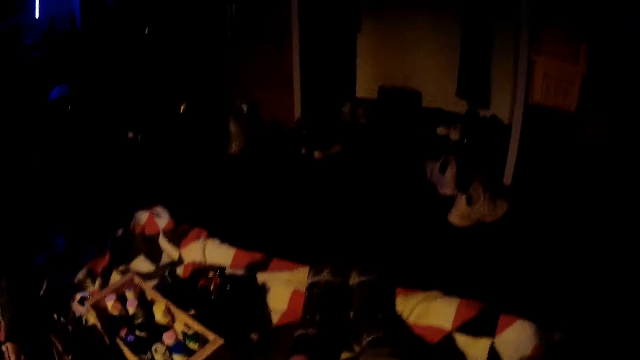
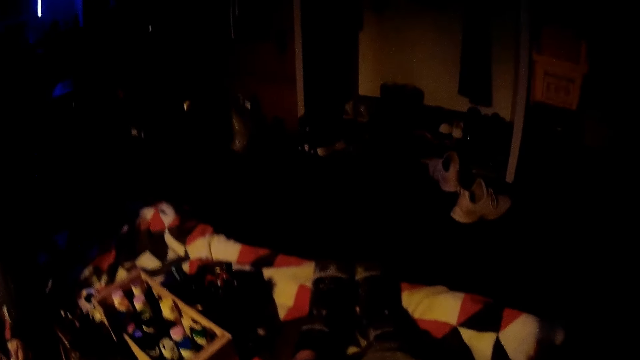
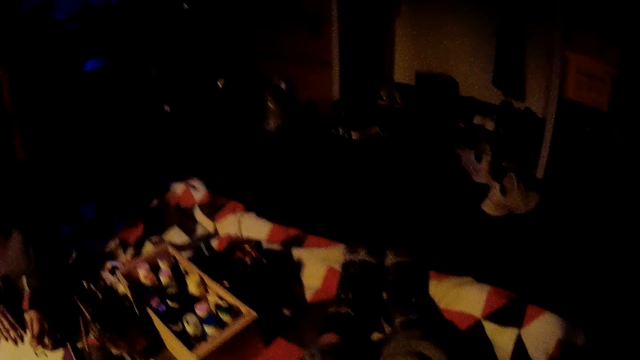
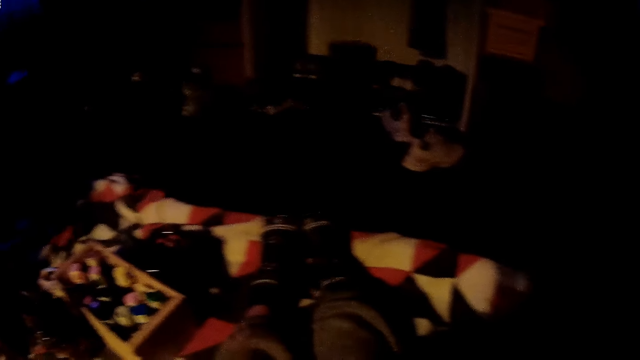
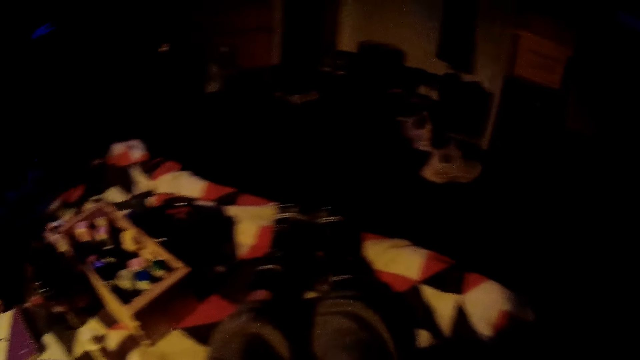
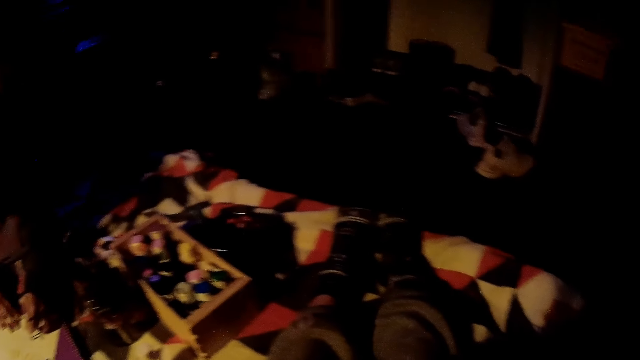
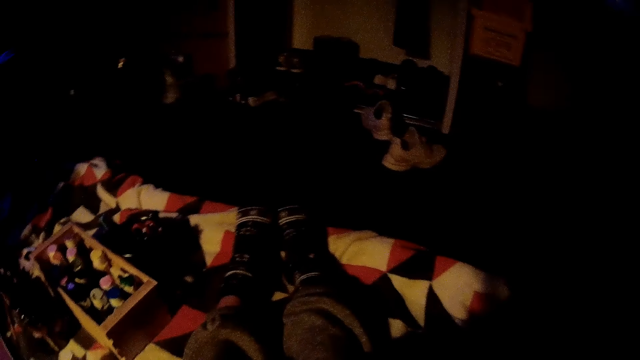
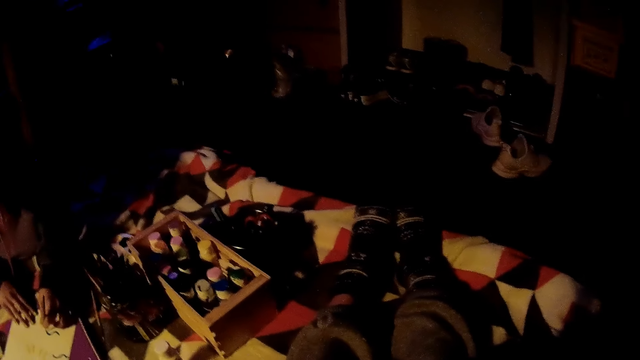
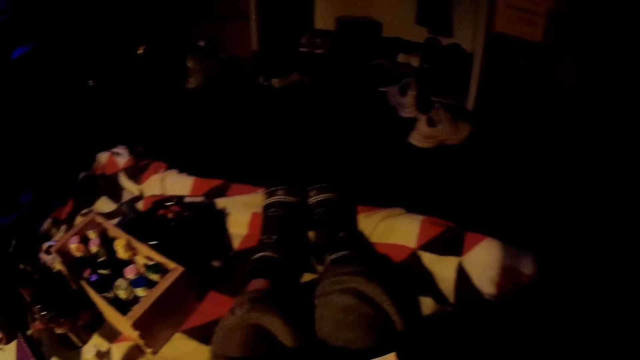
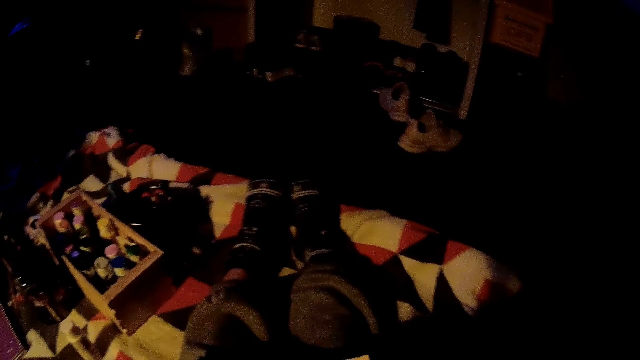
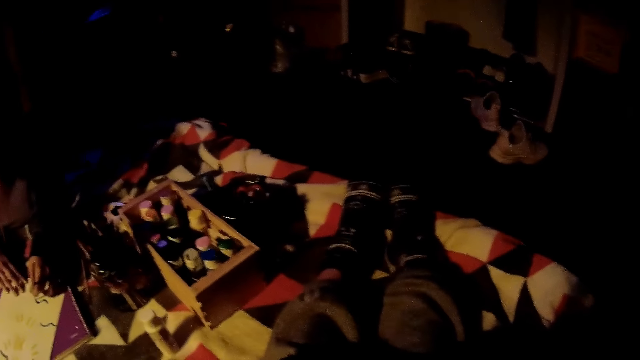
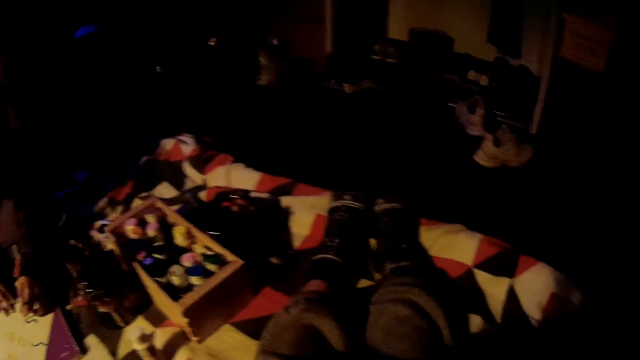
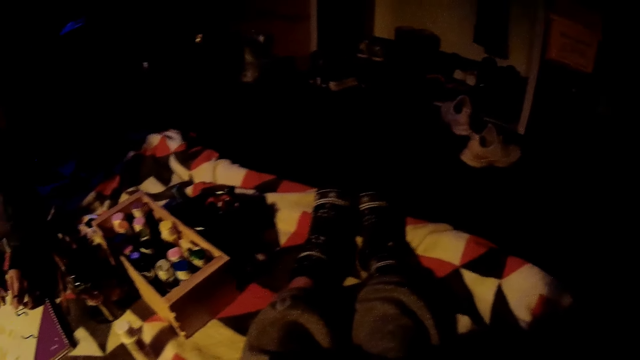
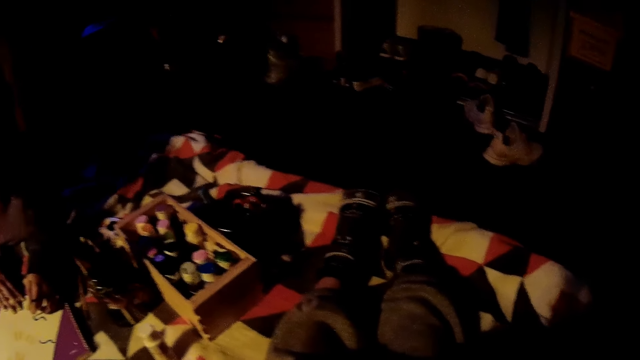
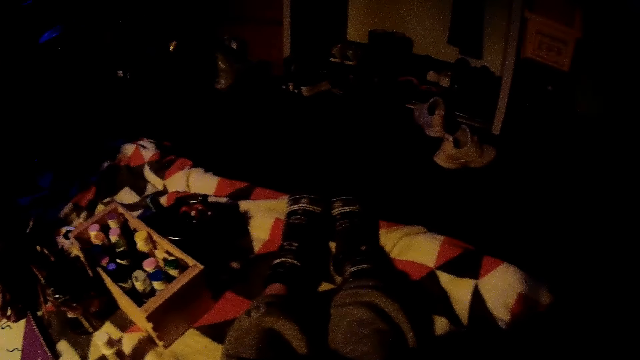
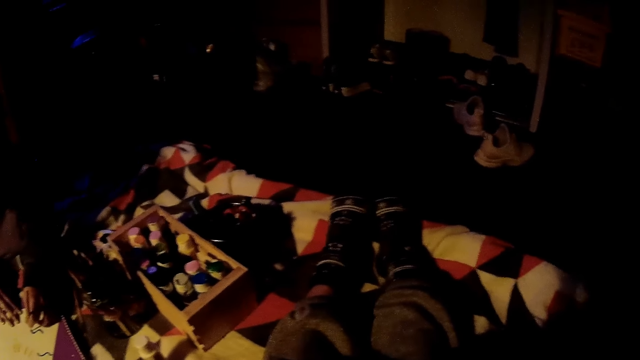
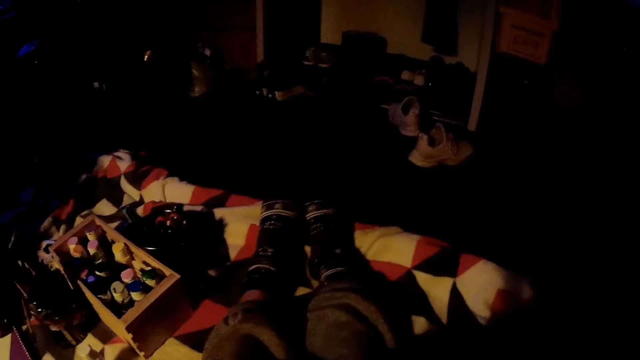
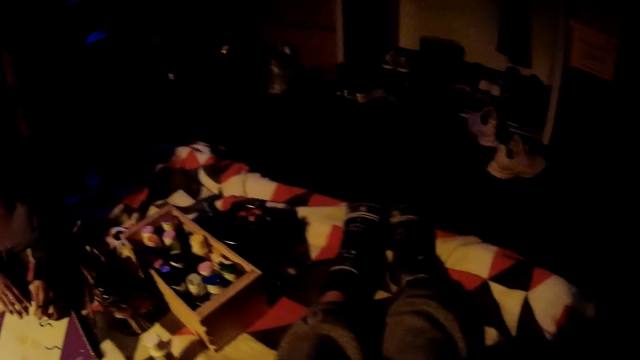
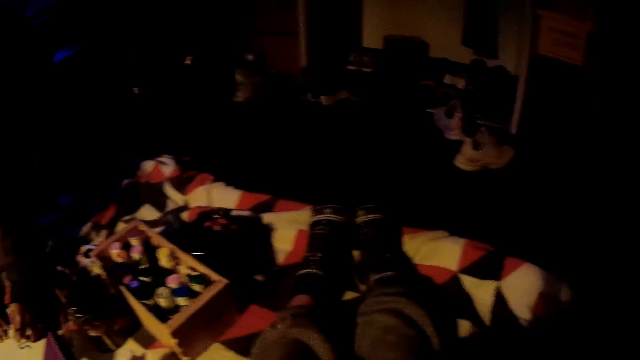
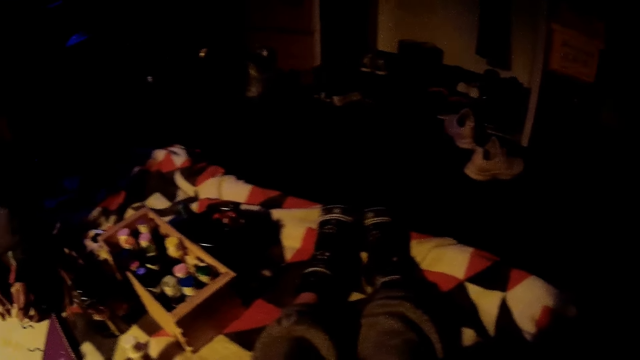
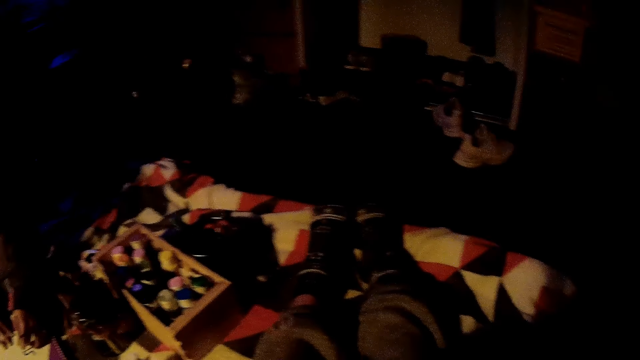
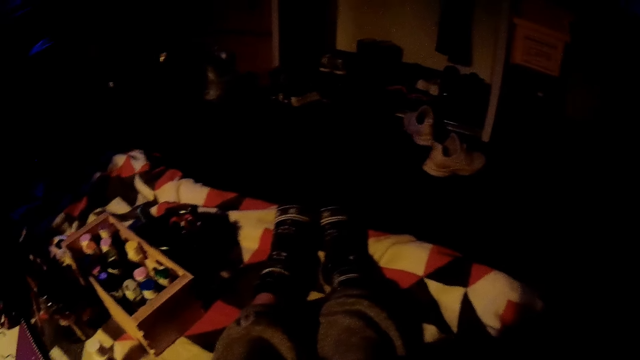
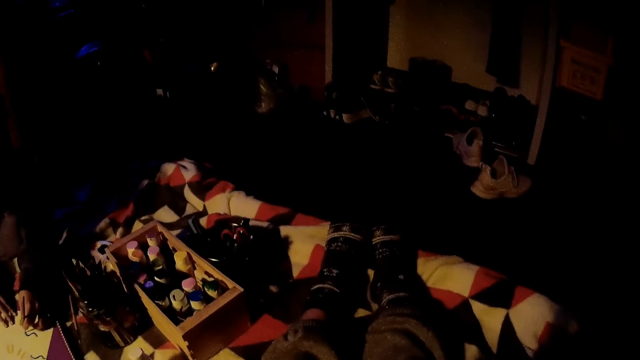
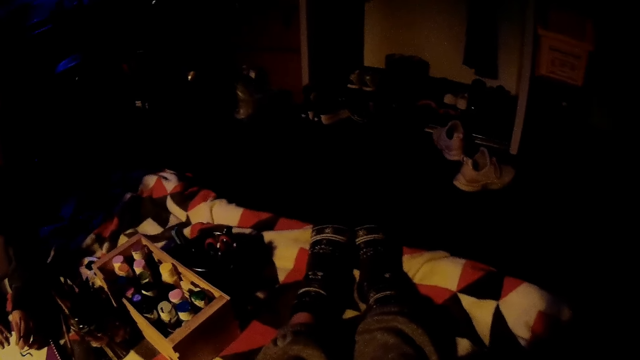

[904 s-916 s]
The camera wearer stares at the ink box.

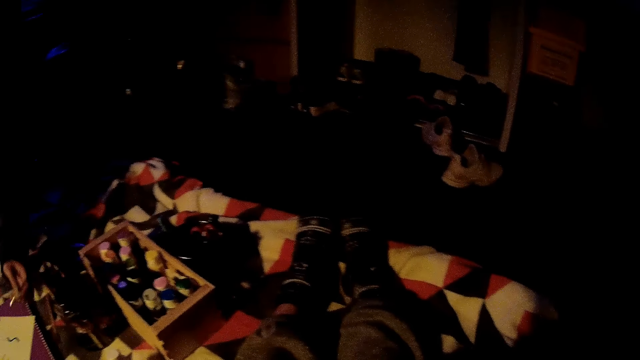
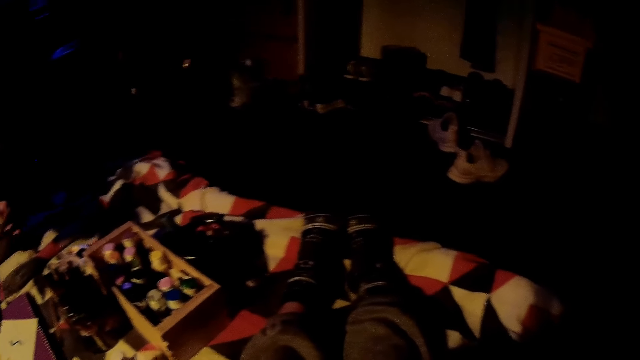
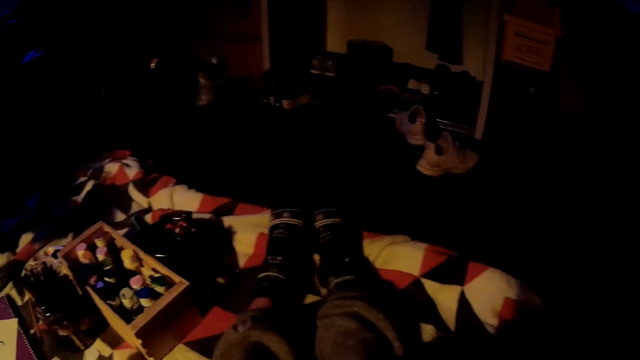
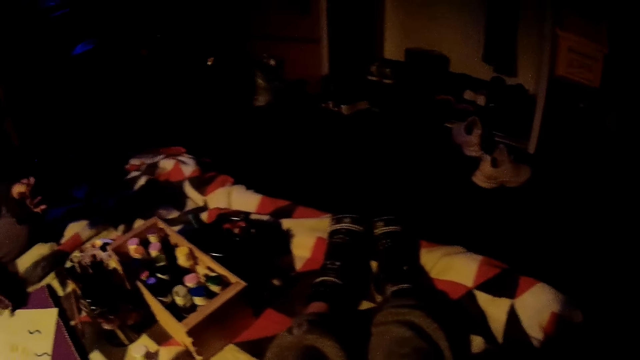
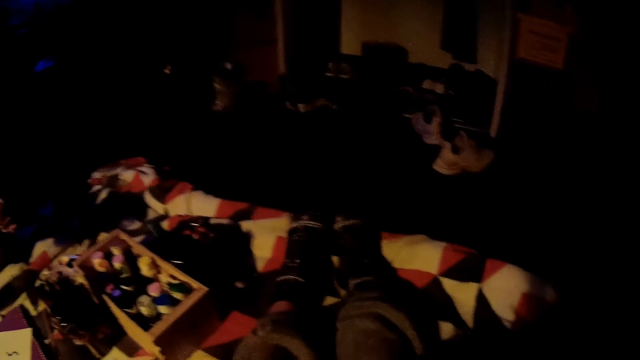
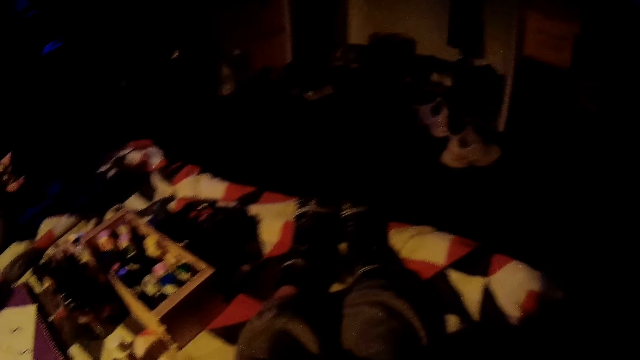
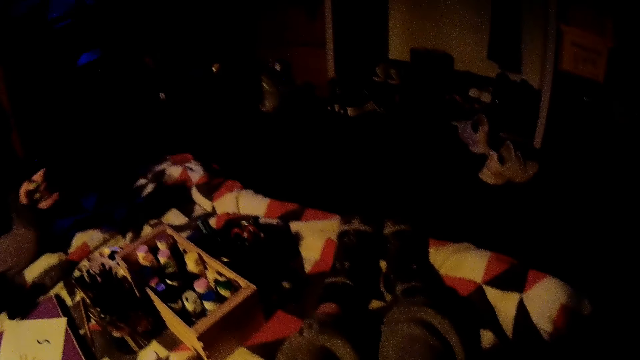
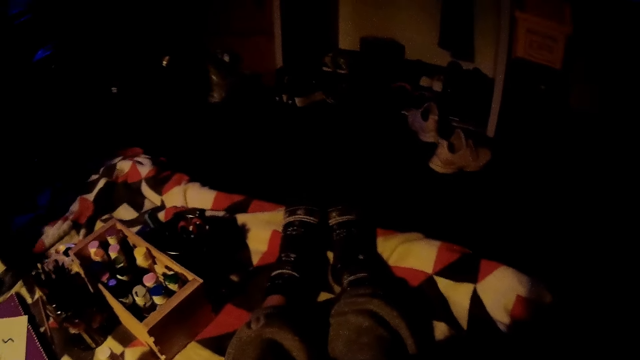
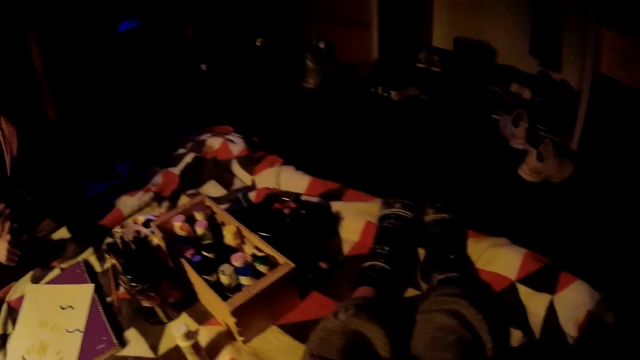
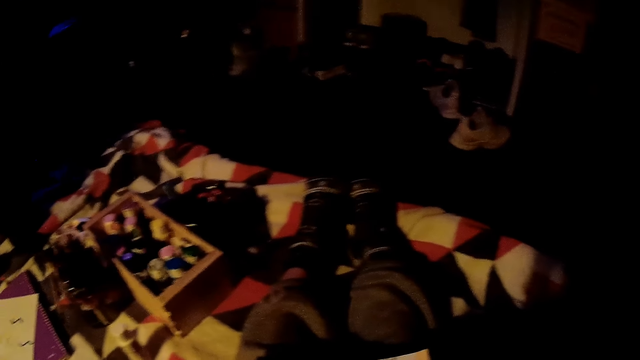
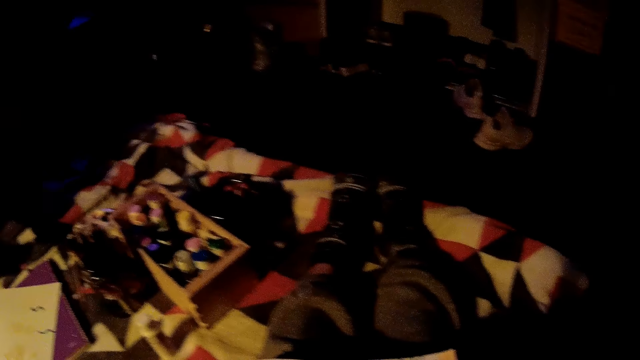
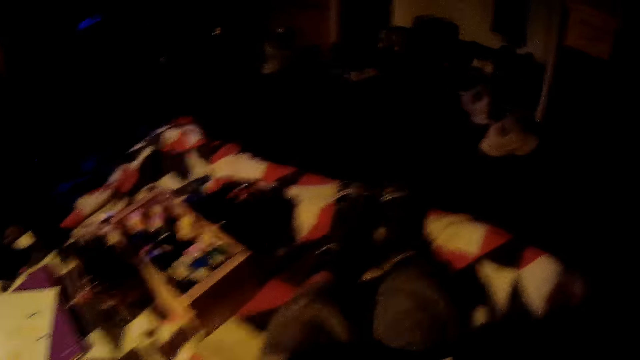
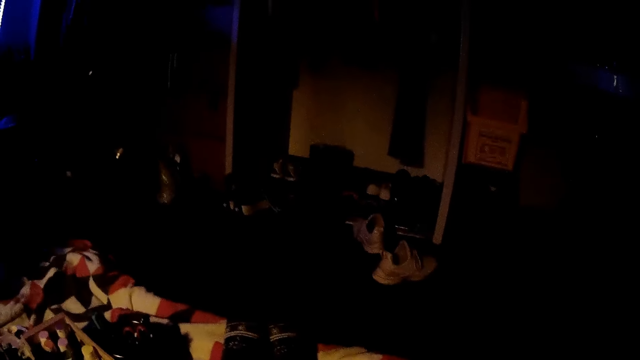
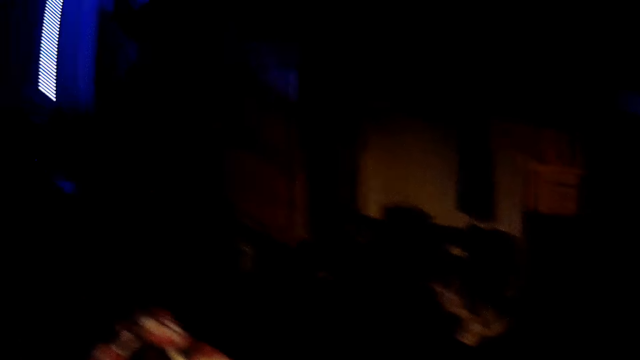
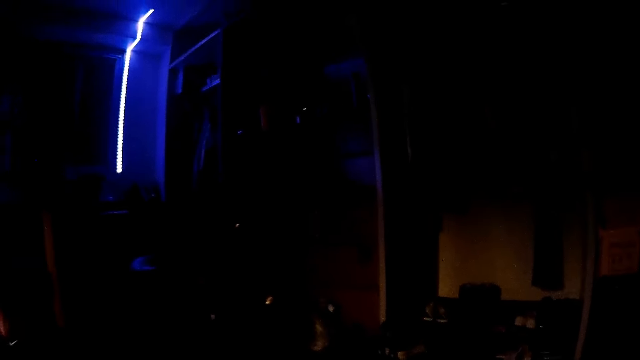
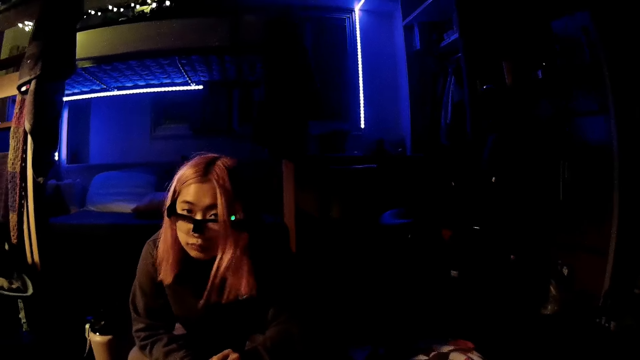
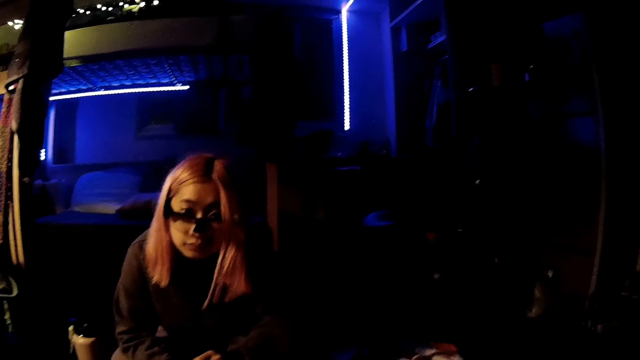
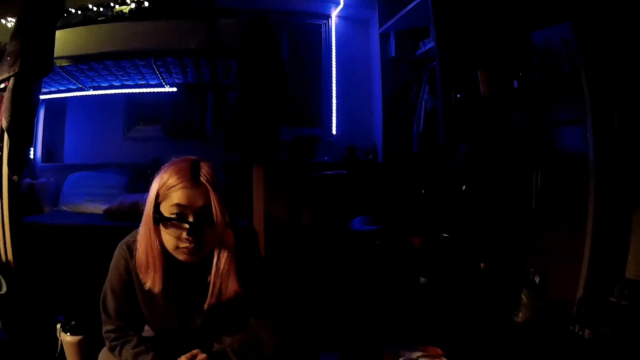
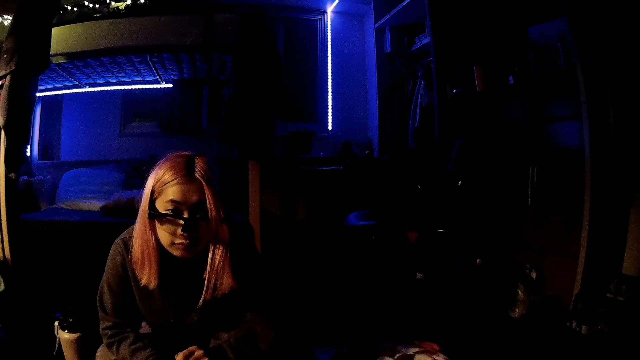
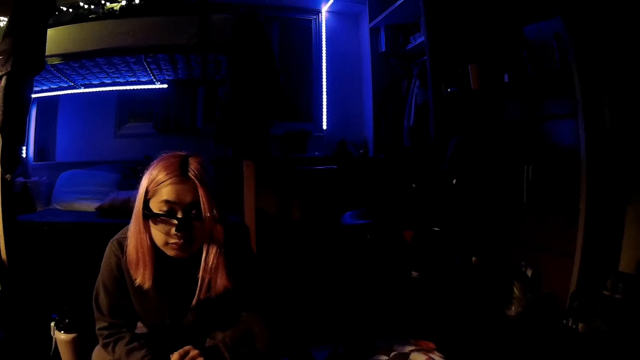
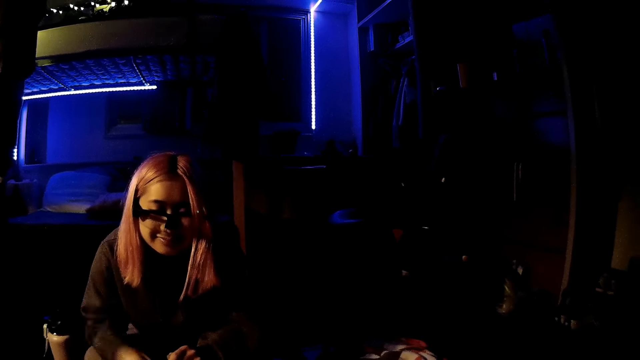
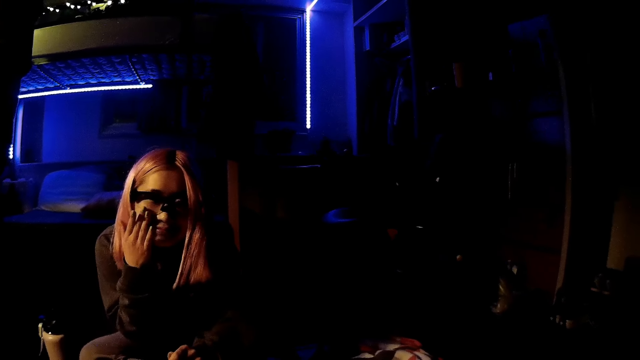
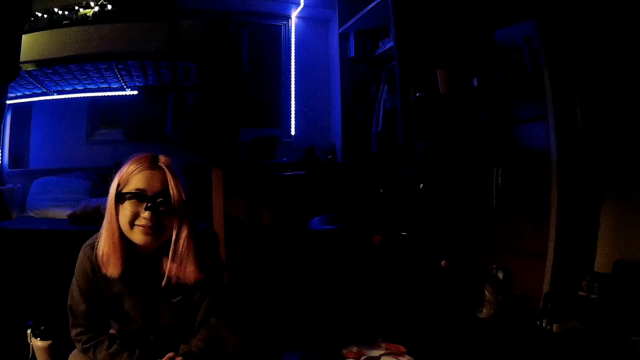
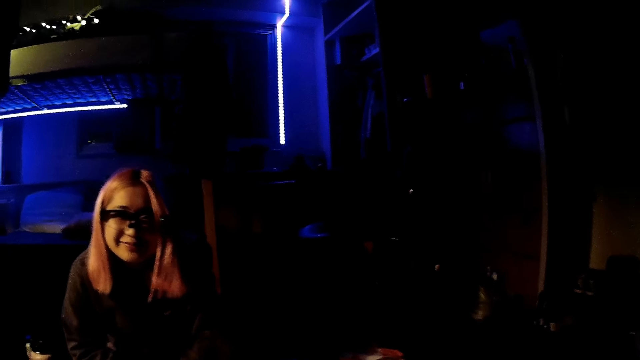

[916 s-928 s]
A person lifts her left hand. The camera wearer stares at the person. The person puts her hand on her face.
